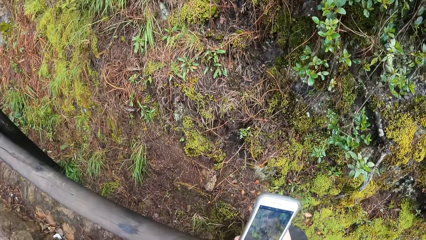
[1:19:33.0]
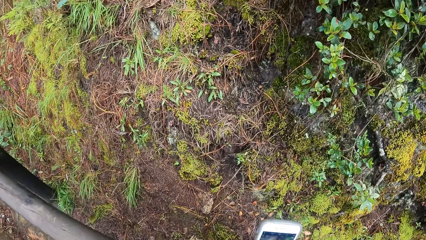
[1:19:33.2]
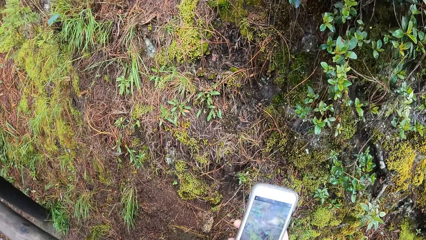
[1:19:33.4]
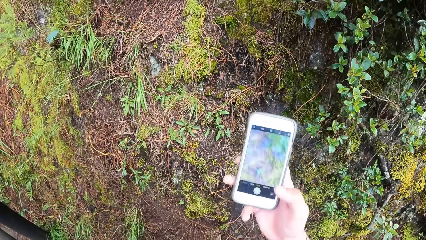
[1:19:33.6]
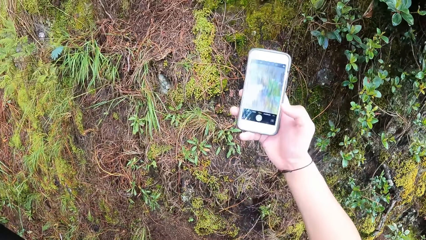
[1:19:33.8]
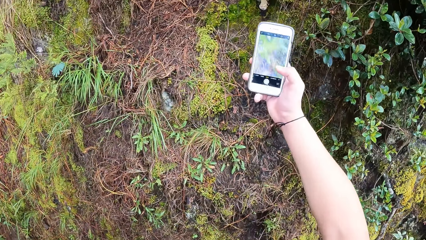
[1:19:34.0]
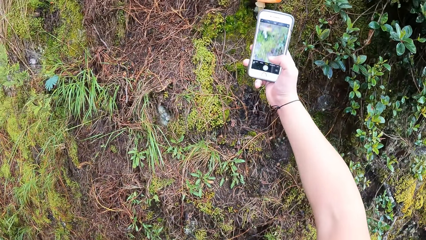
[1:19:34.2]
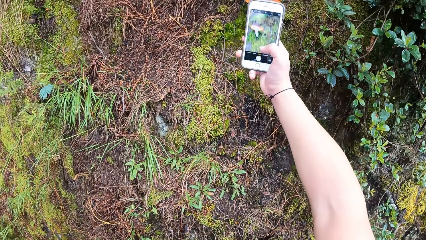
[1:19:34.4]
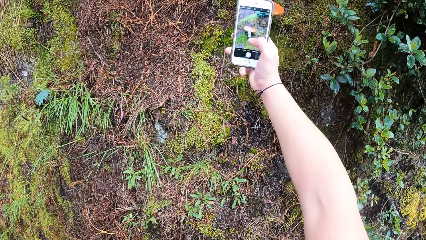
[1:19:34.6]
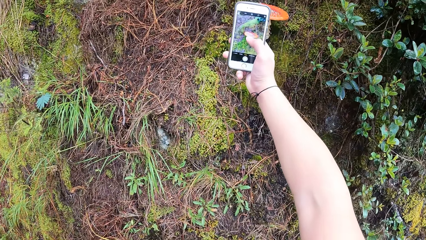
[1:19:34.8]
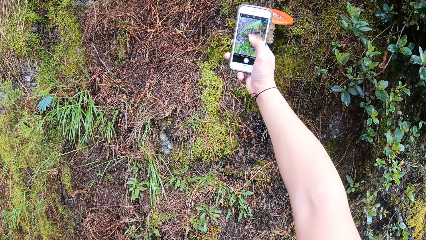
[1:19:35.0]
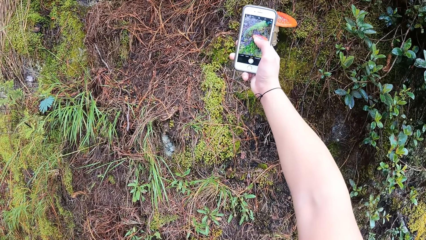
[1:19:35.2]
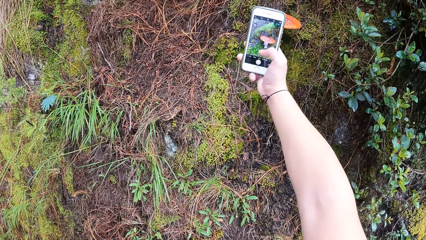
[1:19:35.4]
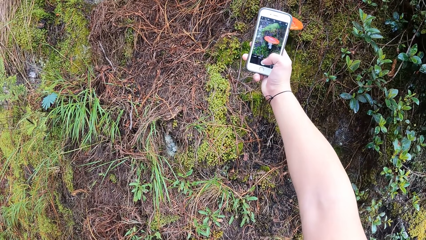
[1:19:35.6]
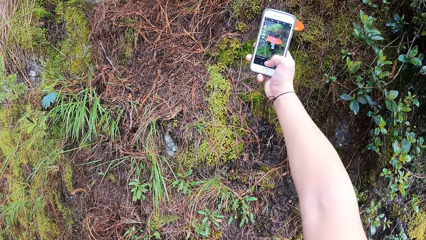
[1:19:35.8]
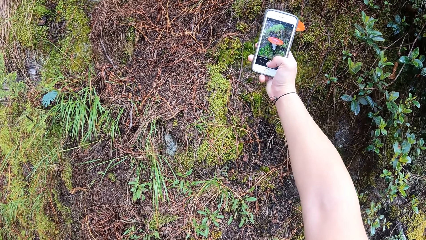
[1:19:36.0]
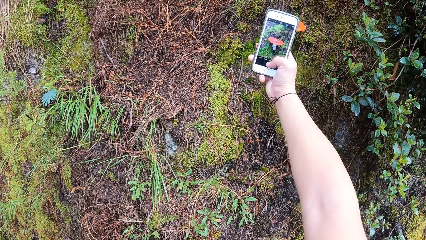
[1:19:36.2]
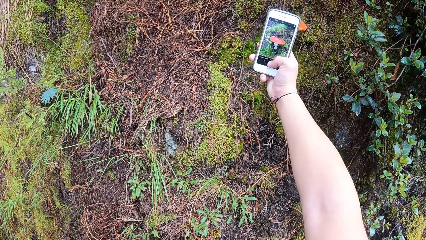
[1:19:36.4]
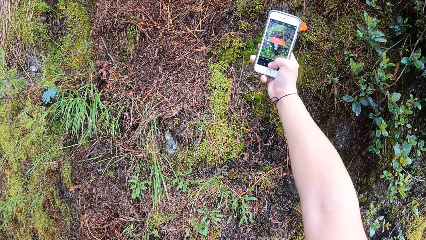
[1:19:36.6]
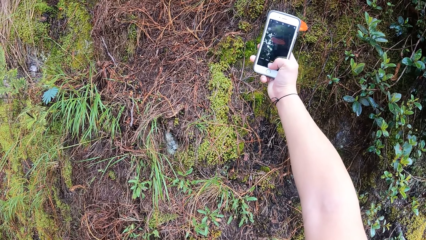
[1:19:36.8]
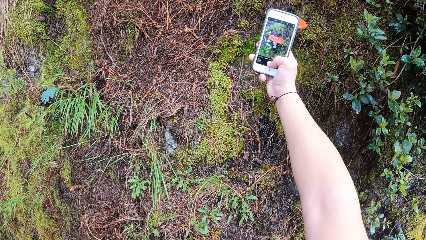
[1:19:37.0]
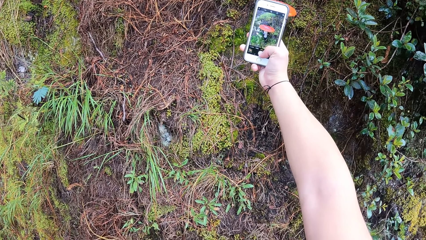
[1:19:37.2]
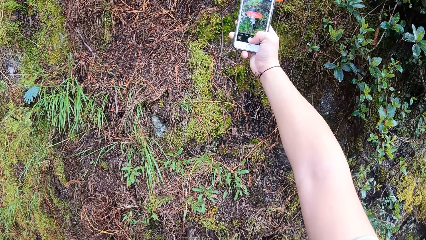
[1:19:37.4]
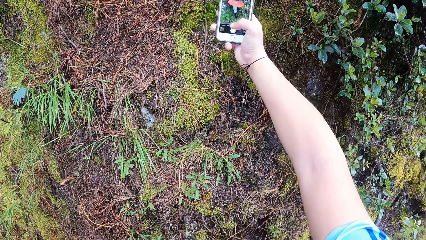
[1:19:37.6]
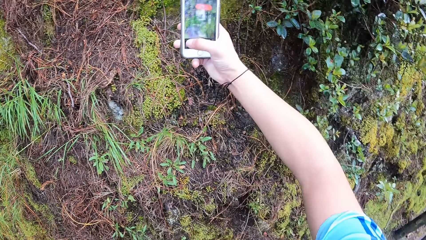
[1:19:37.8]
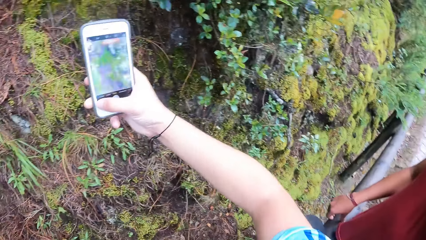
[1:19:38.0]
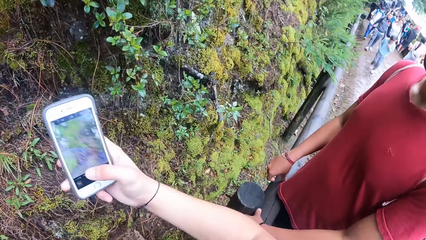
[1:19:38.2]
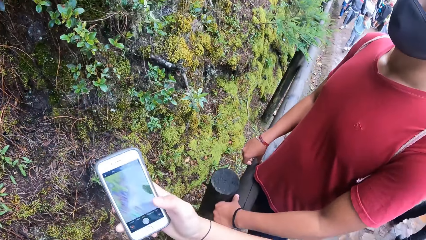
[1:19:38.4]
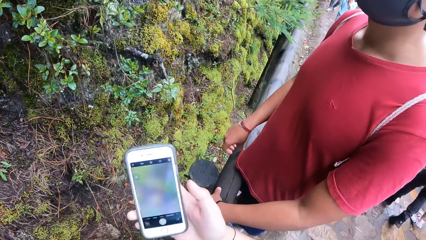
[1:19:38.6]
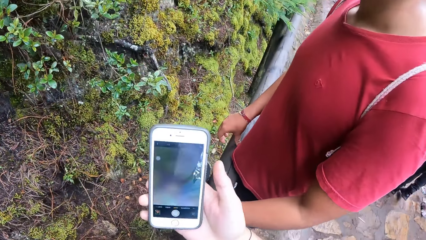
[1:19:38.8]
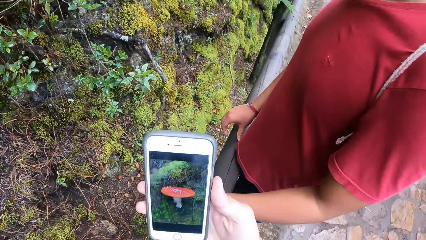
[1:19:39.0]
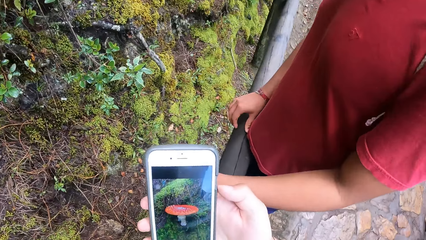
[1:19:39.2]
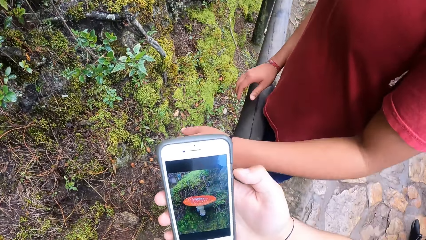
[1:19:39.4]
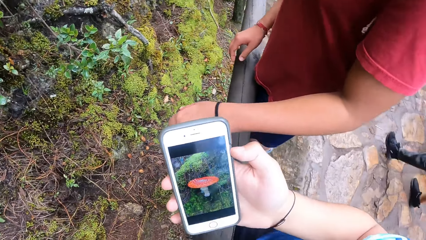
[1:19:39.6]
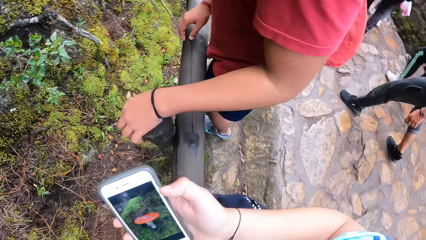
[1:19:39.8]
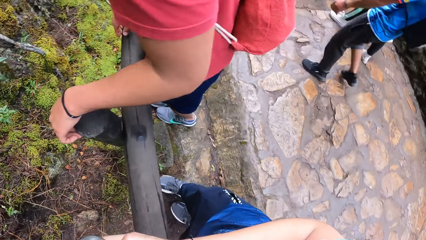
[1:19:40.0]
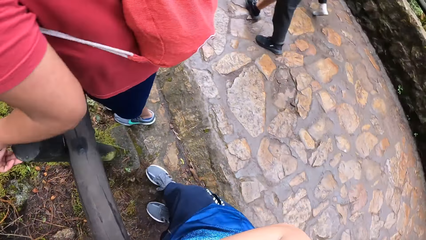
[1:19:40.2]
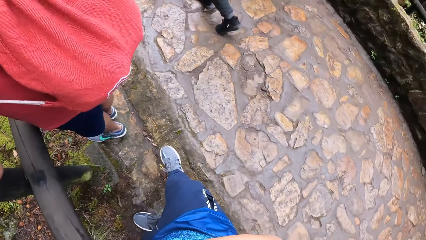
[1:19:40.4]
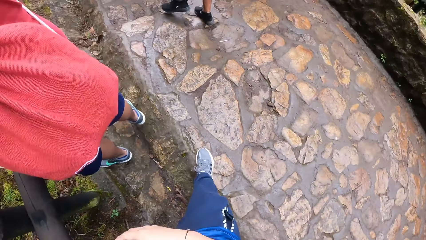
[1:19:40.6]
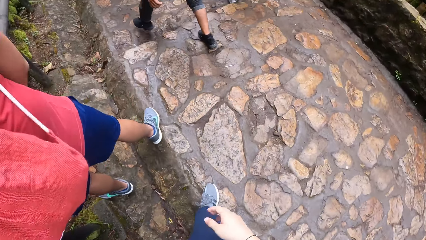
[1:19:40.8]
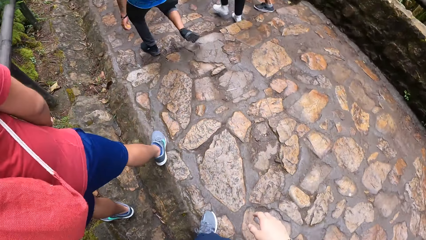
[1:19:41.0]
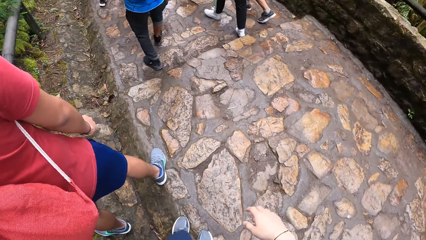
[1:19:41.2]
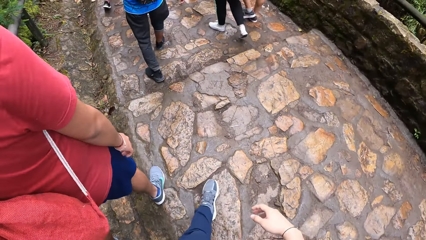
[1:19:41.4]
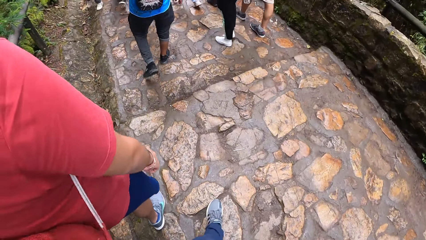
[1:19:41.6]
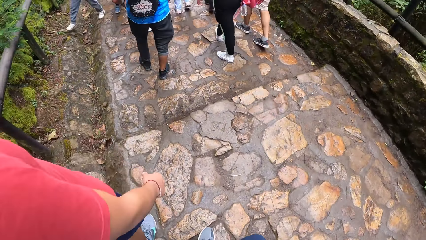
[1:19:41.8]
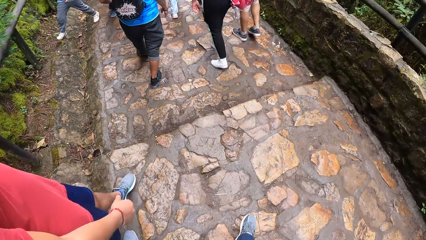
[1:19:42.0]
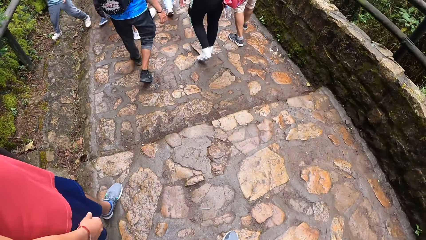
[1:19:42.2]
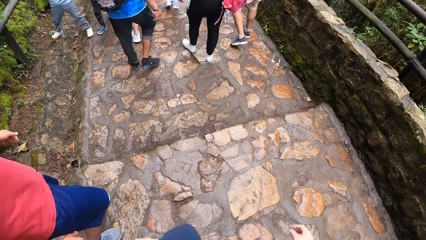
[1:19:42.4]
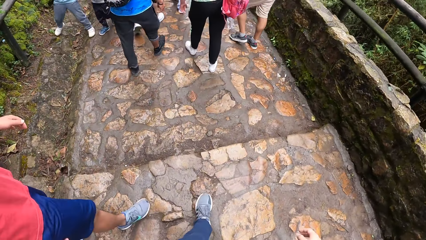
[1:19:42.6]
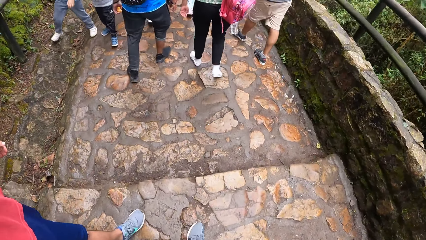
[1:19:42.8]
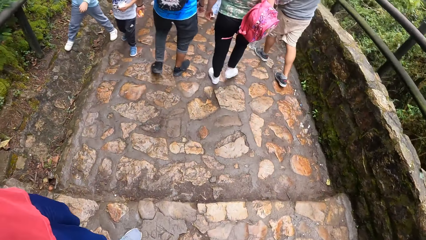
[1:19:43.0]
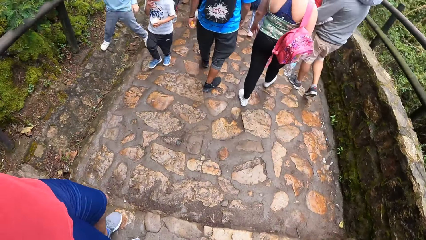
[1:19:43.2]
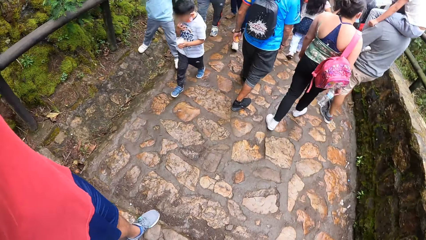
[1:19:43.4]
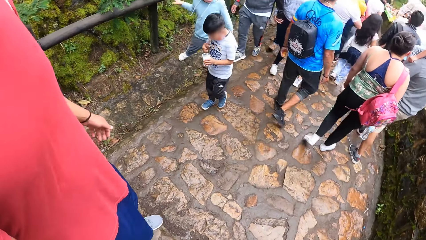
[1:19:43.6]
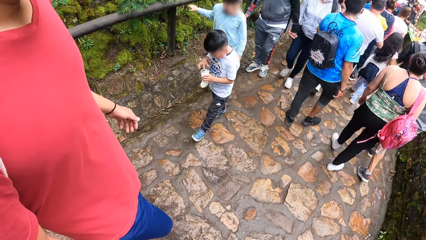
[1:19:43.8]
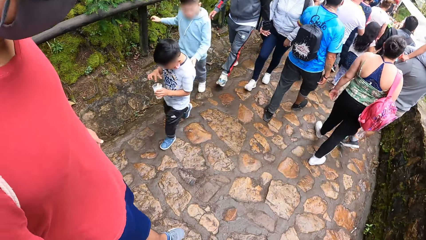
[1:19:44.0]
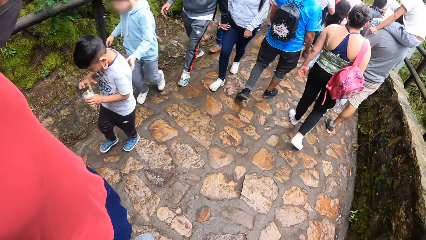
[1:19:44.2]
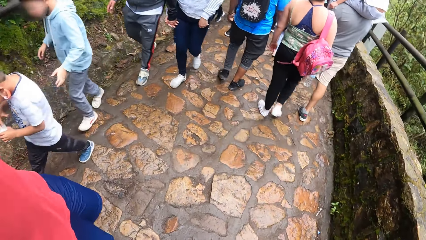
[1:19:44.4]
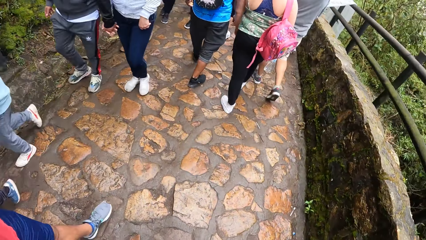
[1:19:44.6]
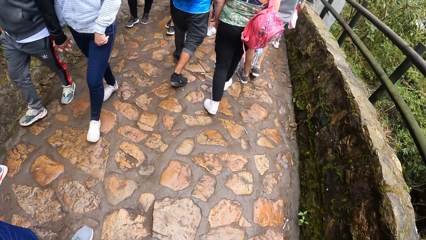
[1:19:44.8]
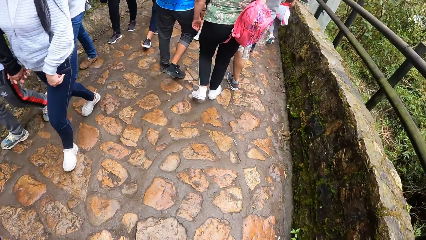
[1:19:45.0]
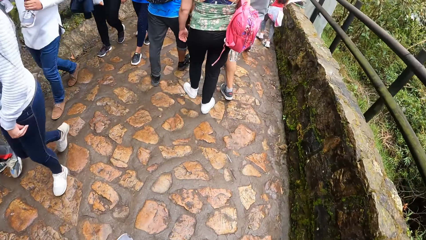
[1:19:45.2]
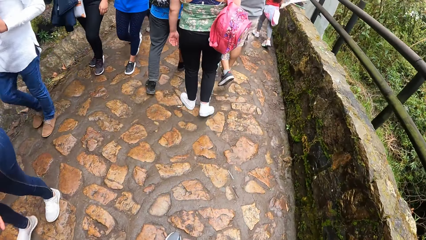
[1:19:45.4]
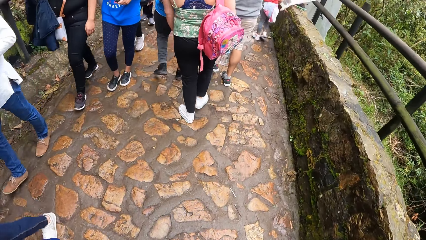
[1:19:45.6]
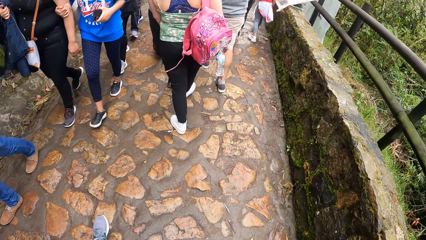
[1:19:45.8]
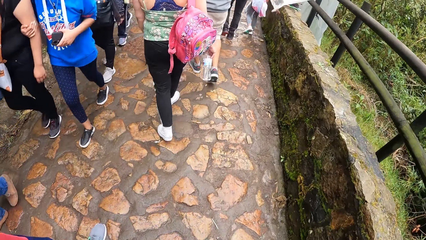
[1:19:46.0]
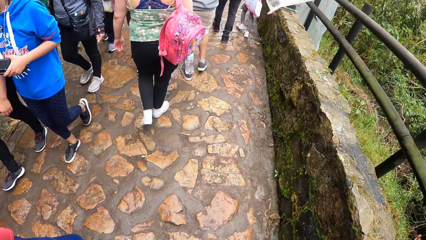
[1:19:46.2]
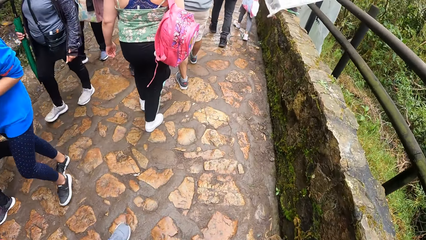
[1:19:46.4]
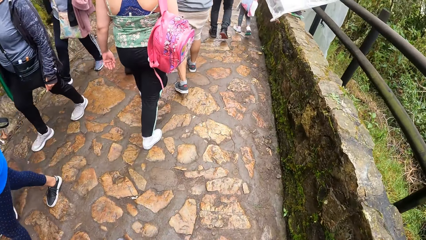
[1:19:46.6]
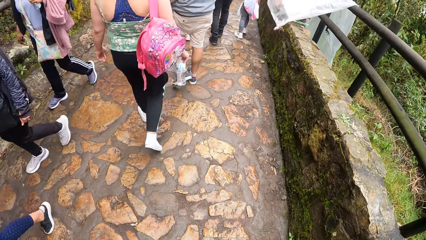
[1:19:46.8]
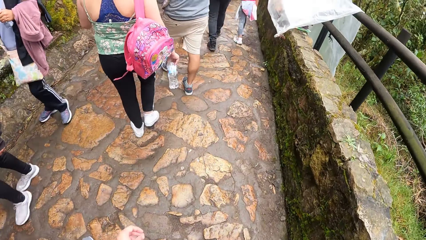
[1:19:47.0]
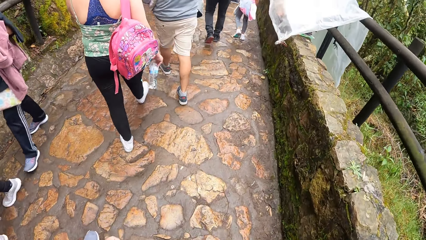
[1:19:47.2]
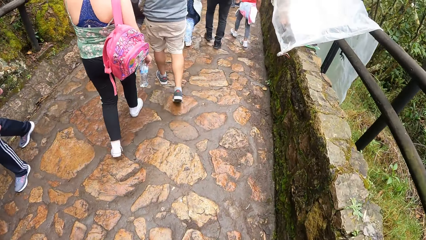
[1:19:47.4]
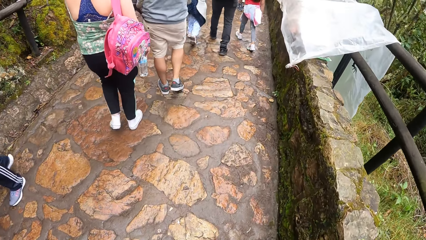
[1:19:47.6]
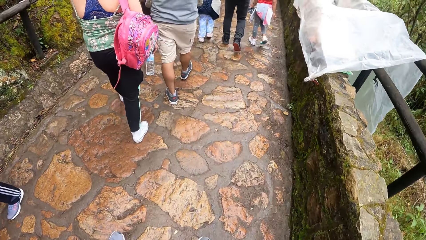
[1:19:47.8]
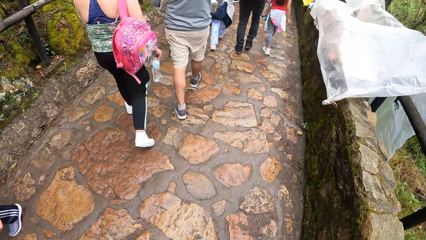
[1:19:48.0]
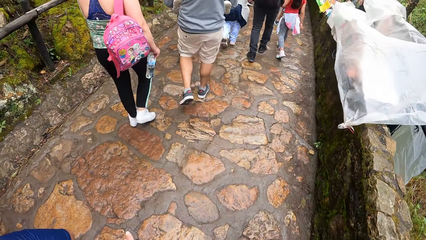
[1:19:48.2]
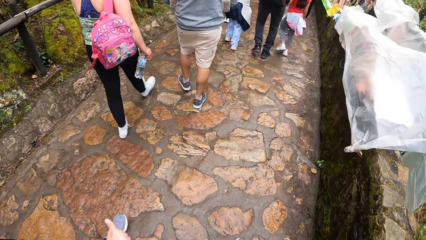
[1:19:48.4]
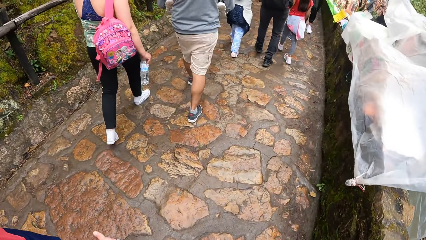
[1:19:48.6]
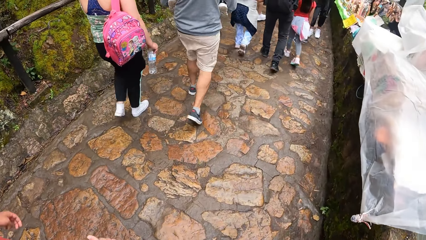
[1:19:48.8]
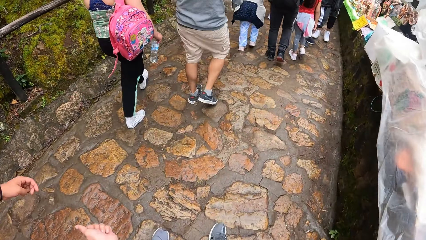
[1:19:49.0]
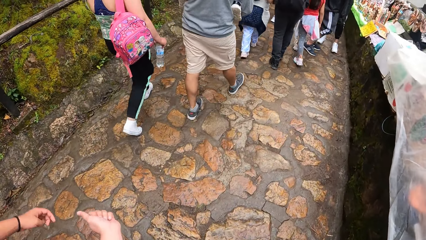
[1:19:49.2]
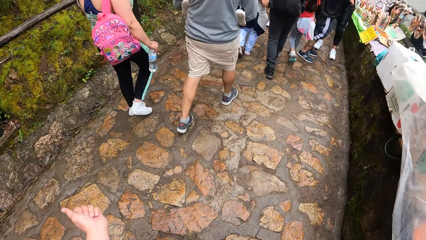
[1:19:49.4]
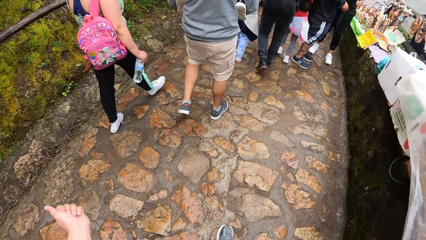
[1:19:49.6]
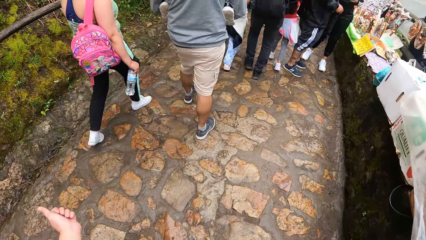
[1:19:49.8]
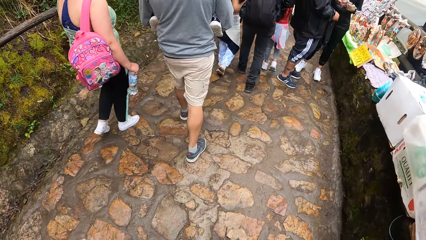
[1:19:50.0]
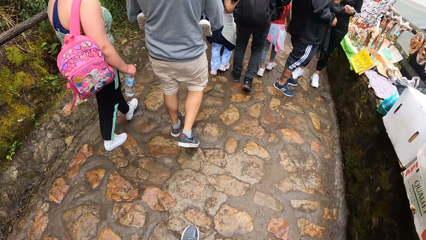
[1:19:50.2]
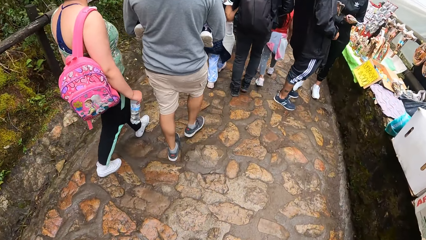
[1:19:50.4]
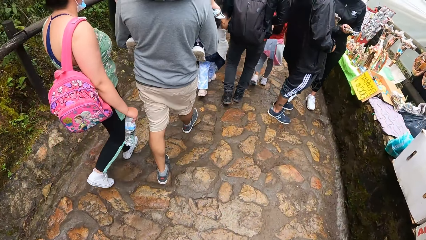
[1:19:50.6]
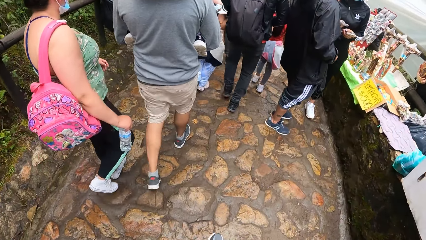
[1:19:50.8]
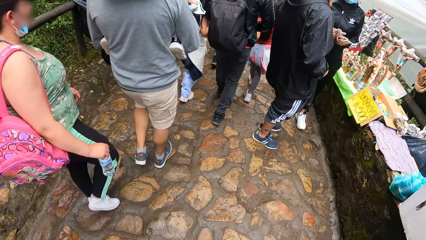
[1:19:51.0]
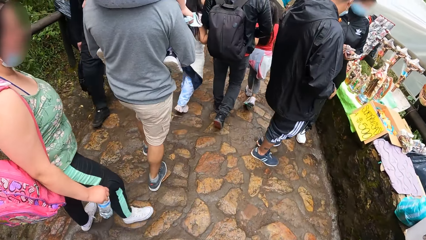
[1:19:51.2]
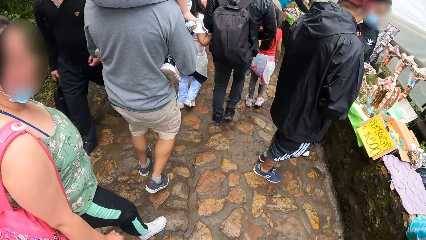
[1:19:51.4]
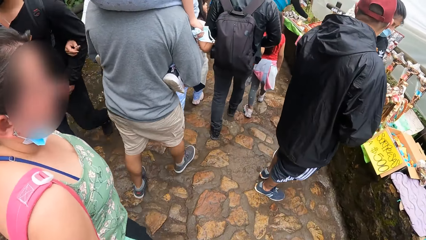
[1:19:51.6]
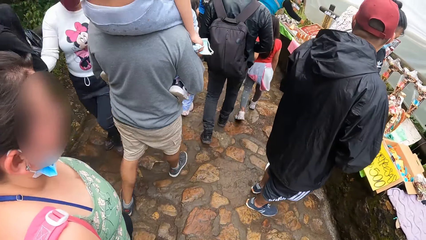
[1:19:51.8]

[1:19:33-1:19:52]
The camera wearer snaps the mushroom with the phone in his right hand. He walks on the pathway. He moves the hand.
